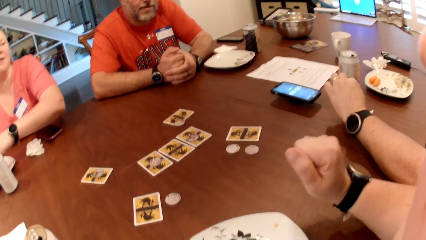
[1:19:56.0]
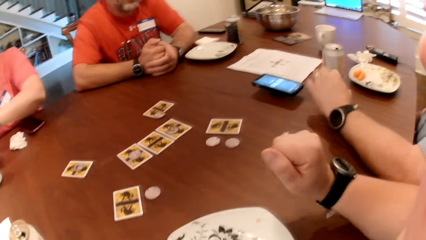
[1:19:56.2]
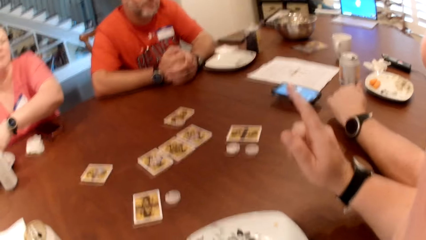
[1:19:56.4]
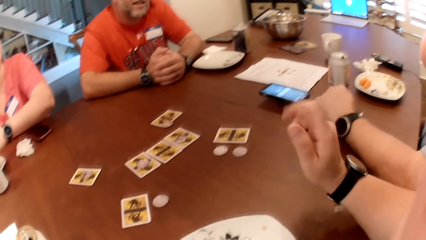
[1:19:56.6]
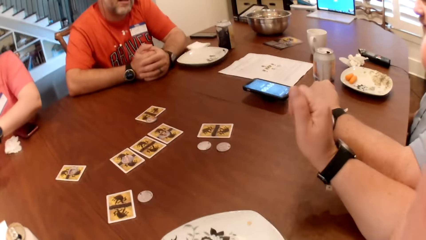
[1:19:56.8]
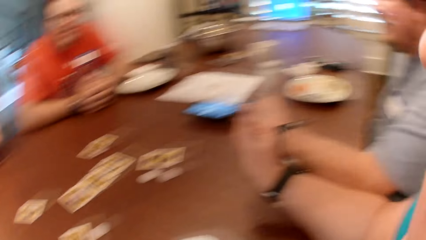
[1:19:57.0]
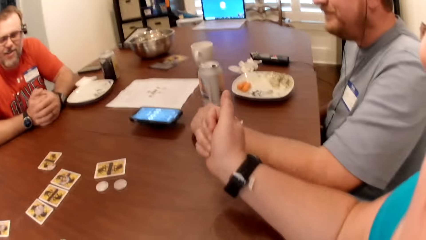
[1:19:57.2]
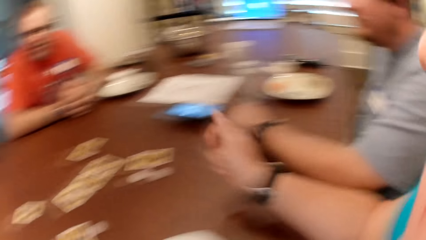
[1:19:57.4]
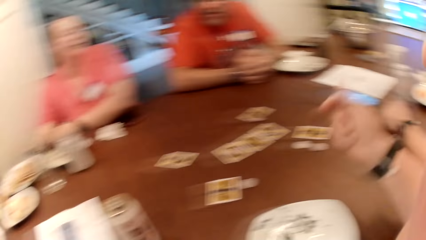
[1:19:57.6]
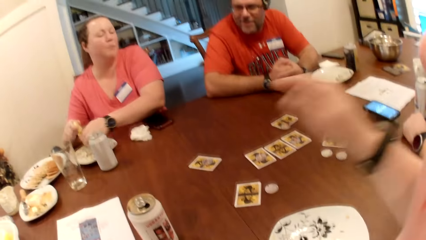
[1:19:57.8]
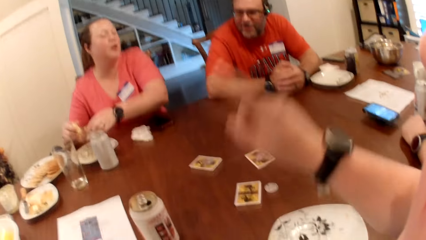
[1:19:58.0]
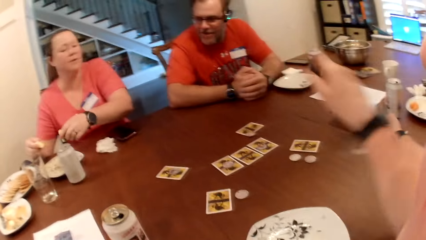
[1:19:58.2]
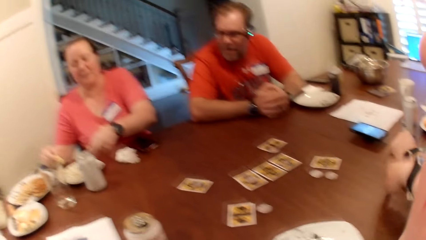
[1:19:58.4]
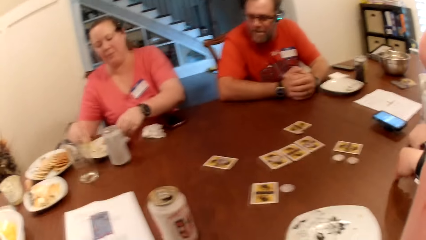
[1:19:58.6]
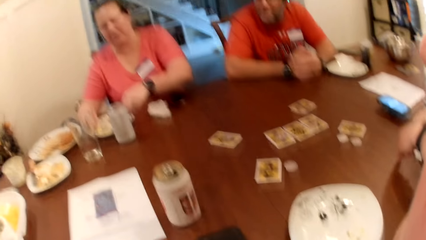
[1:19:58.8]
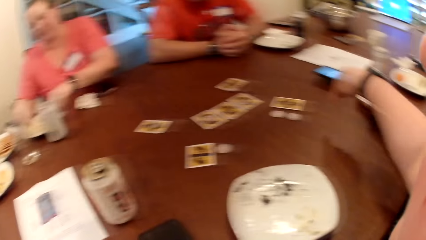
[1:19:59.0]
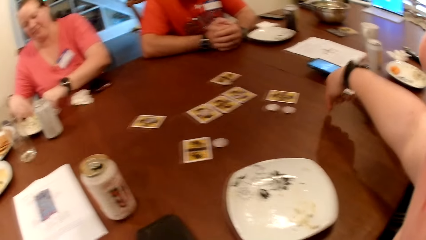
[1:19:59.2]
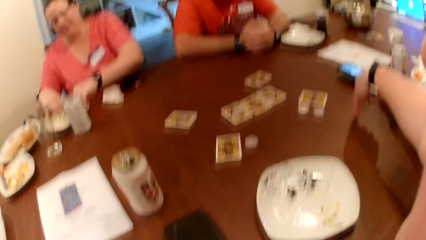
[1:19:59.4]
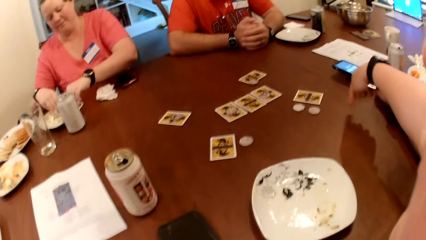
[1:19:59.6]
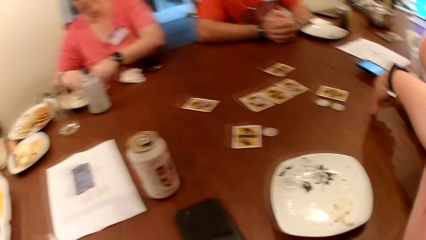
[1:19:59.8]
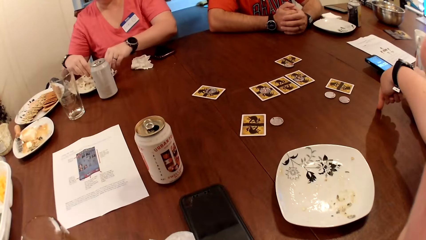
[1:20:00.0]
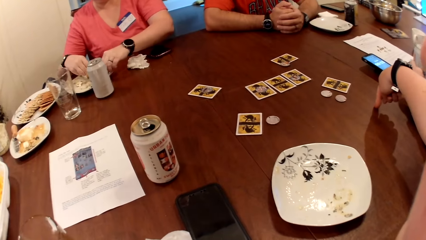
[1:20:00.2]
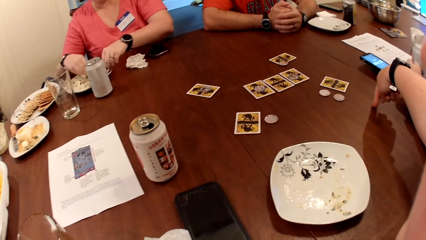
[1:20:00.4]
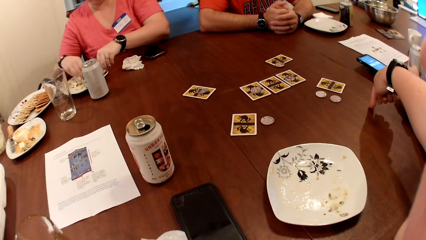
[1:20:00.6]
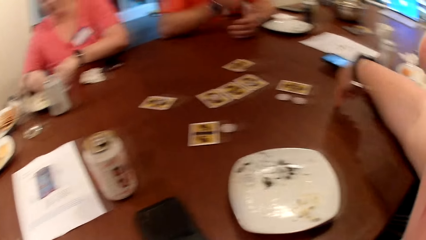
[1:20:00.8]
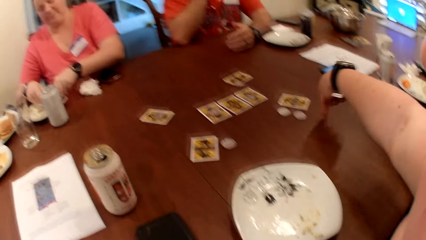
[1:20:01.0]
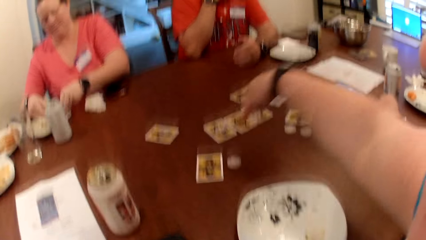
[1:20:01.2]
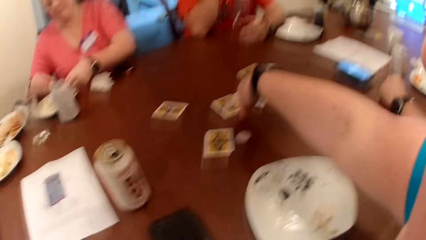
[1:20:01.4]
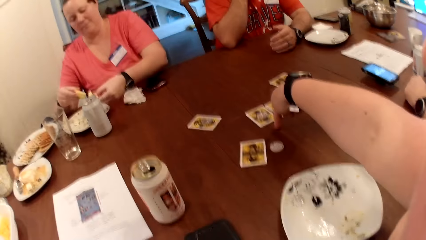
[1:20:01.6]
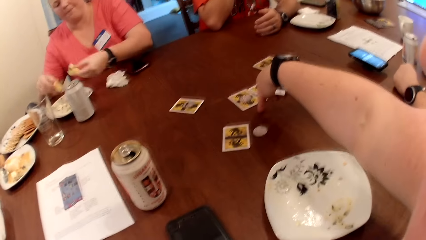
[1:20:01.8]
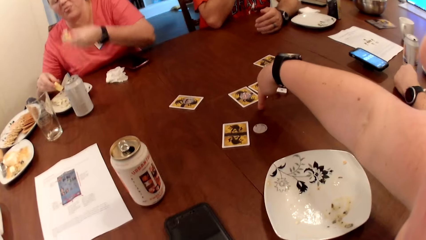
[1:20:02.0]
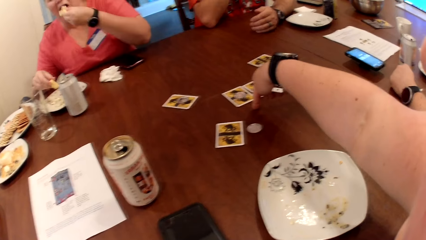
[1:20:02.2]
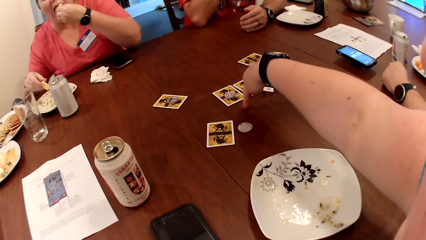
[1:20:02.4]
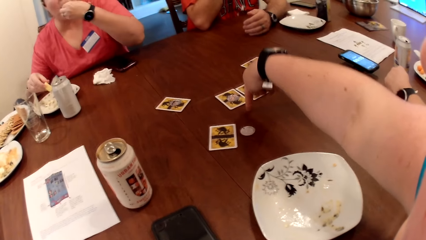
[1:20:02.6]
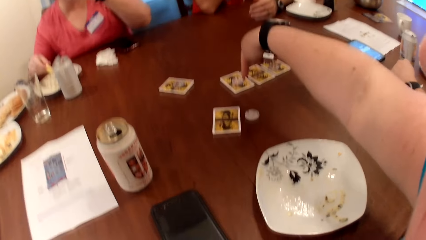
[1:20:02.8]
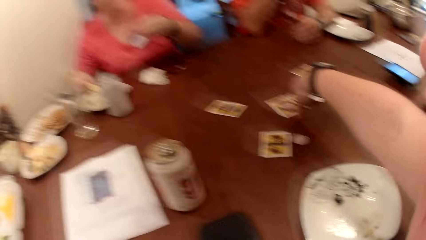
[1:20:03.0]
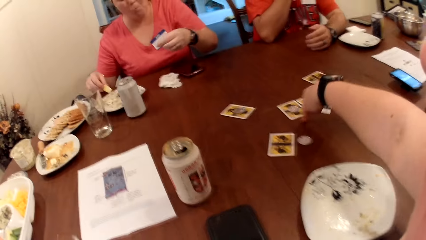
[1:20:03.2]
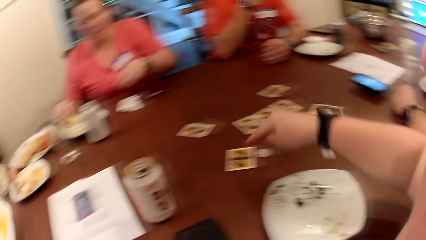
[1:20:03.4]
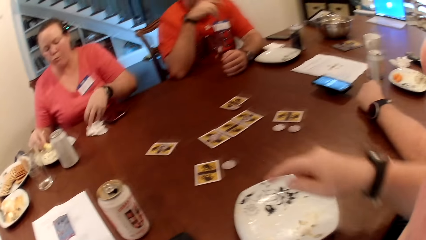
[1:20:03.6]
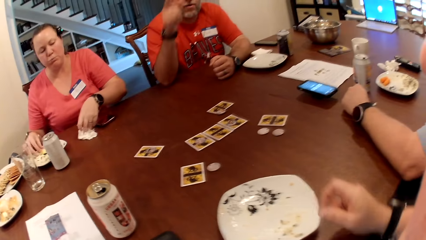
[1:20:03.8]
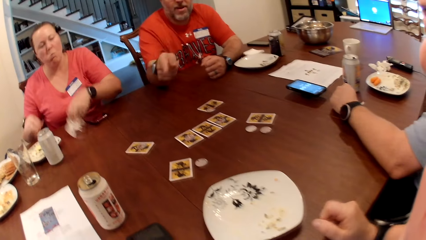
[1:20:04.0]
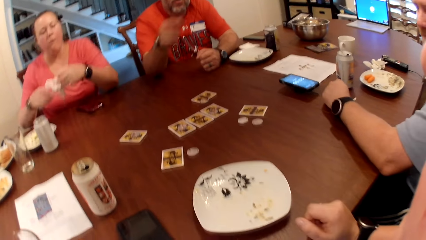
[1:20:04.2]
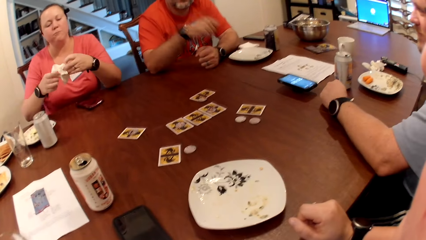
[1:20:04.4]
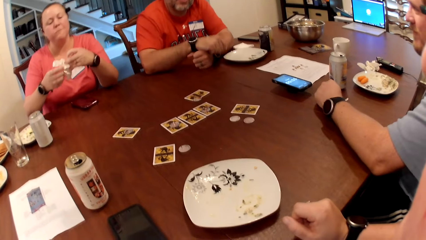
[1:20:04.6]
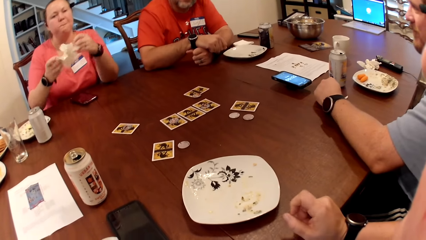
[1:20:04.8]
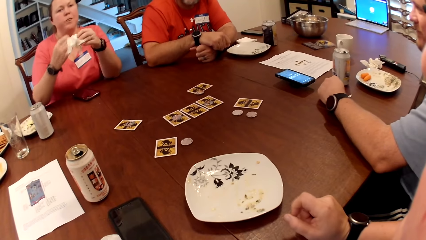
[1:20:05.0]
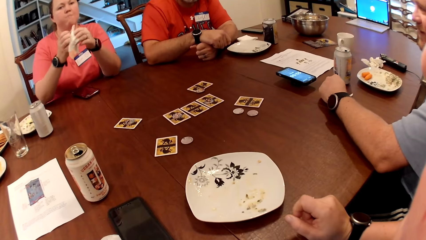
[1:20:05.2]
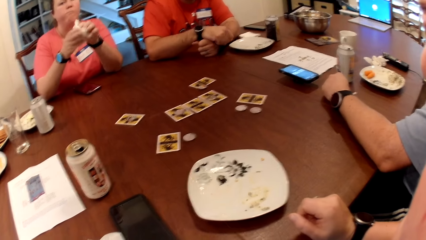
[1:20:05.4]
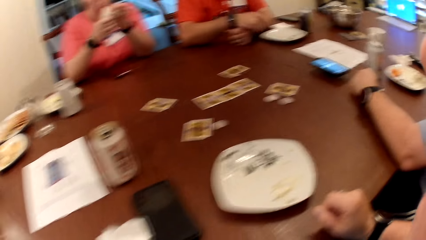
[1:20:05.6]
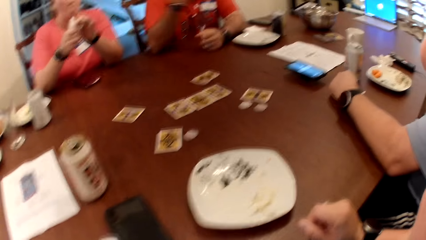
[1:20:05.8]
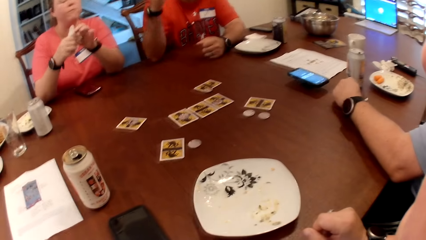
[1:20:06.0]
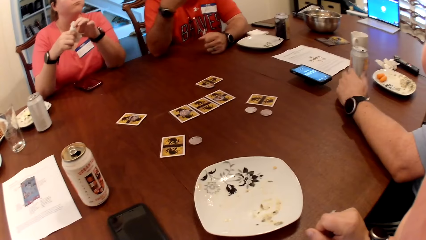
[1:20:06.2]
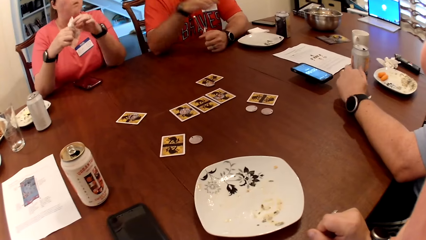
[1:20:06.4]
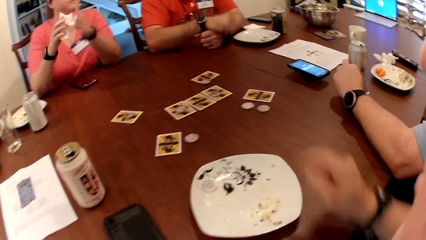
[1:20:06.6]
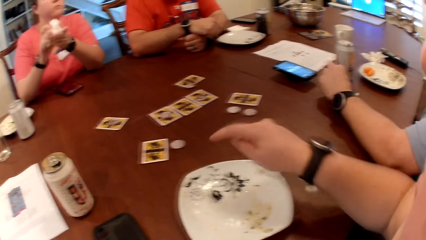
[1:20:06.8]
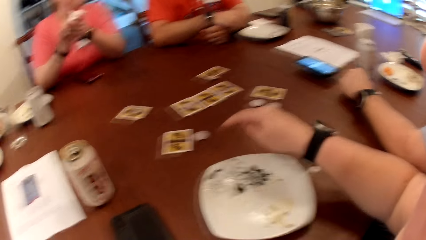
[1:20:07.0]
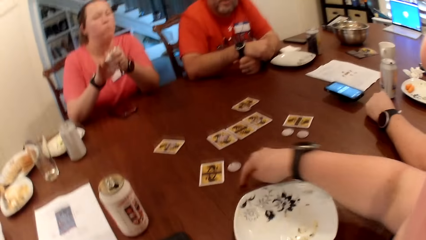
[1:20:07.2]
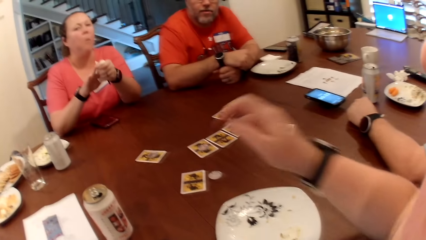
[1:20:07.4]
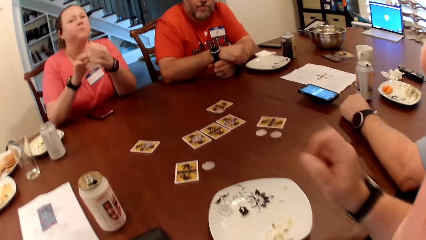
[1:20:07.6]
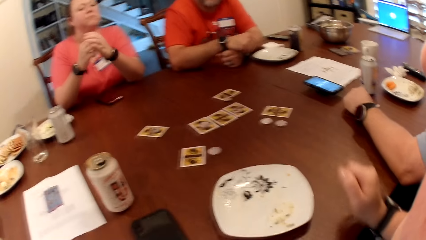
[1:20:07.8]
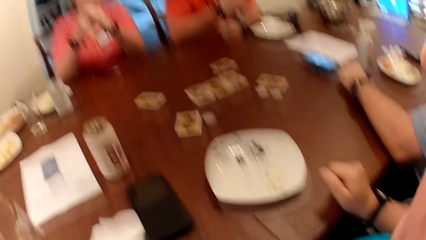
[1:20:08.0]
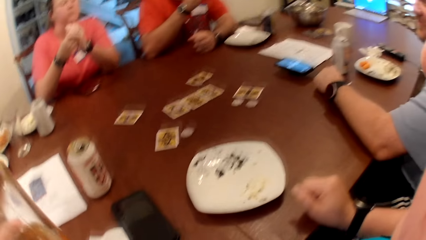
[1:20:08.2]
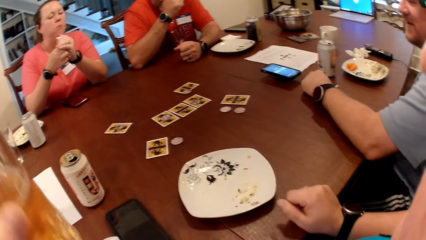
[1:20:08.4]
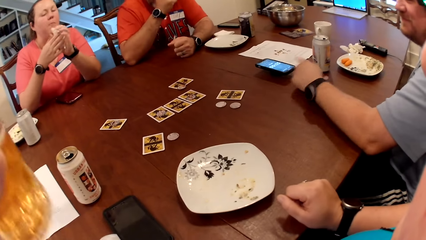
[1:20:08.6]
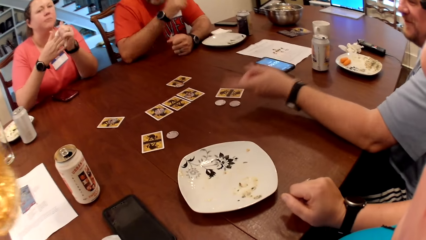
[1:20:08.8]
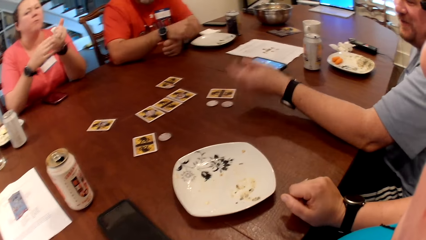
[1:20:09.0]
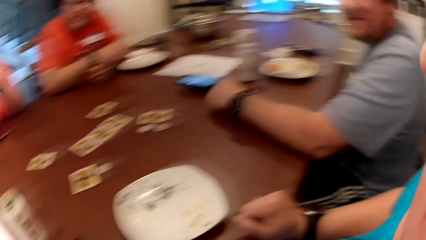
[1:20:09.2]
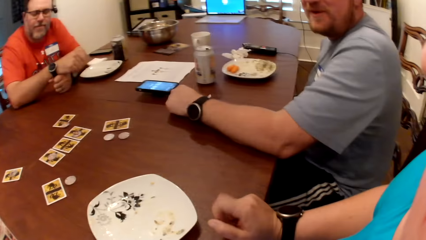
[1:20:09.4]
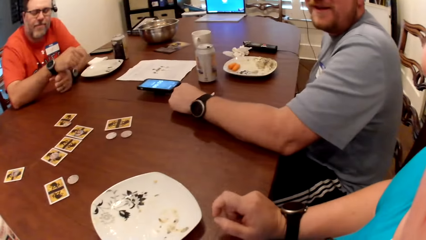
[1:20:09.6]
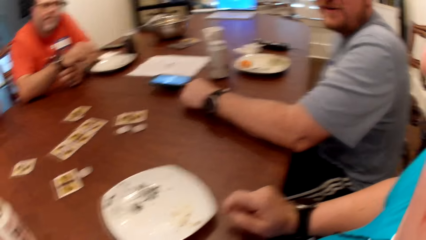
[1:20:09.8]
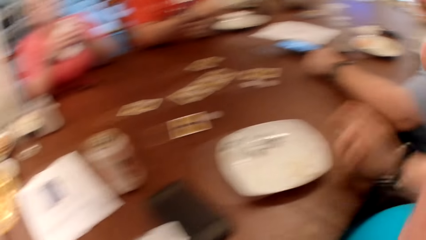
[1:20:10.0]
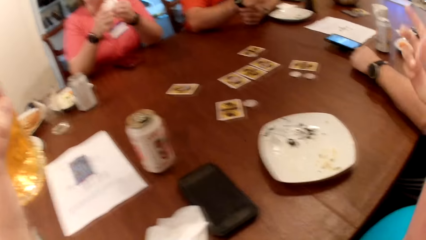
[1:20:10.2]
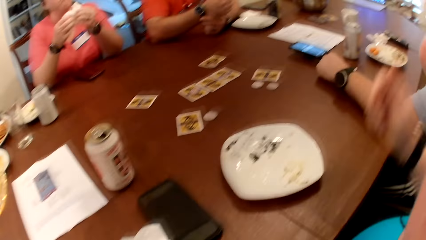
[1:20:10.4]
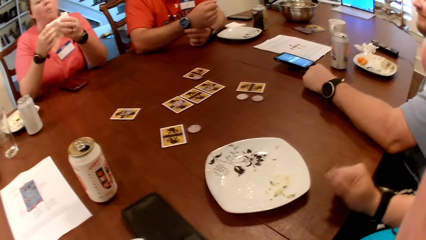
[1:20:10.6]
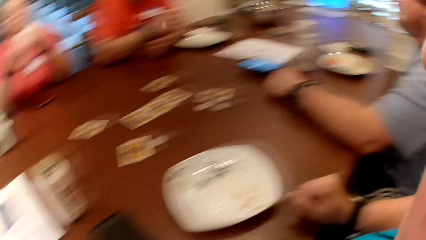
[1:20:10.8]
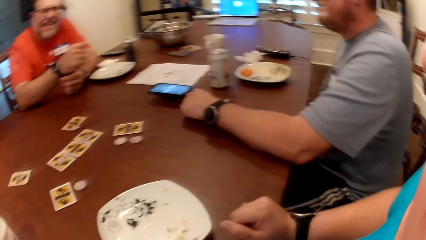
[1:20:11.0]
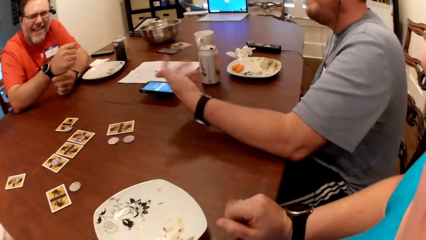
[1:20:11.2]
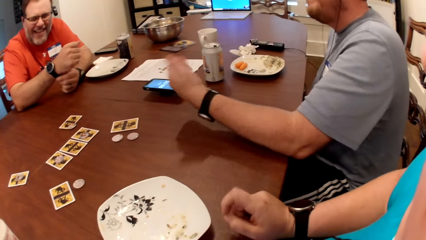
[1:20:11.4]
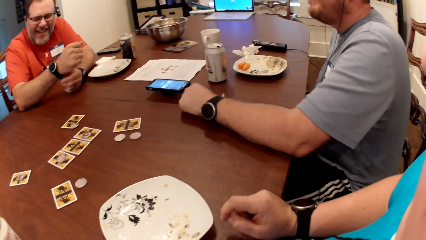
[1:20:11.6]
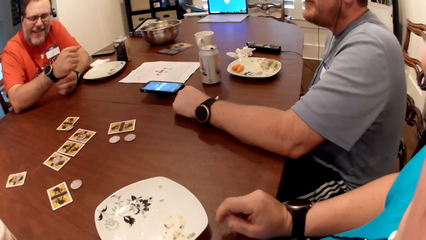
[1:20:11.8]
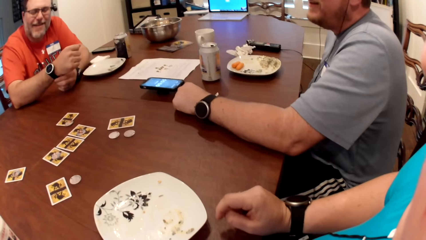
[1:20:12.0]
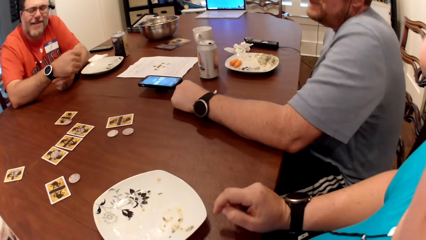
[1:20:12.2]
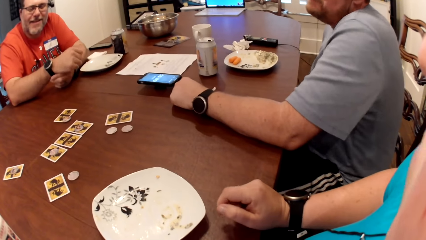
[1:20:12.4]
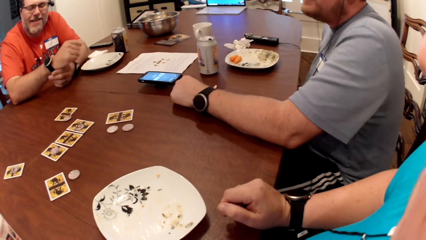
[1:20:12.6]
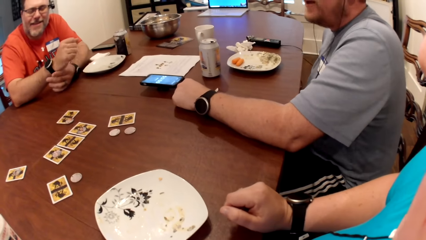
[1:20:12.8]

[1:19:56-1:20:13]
The camera wearer talks to a man. The man talks to the camera wearer. The camera wearer moves the hand on the table. A woman picks at the food in the plate on the table with a celery in her right hand, and takes the food. The camera wearer points at the table. Another man moves the hand to the face. The woman eats the food with her left hand. The woman drops the celery in the plate on the table with her right hand. The woman picks up the paper towel from the table with her left hand, cleans both hands with the napkin, and puts the paper down. The first man moves the right hand. The camera wearer moves the hand on the table. The woman wipes the hand. The first man adjusts the wrist watch on his right hand with his left hand.
